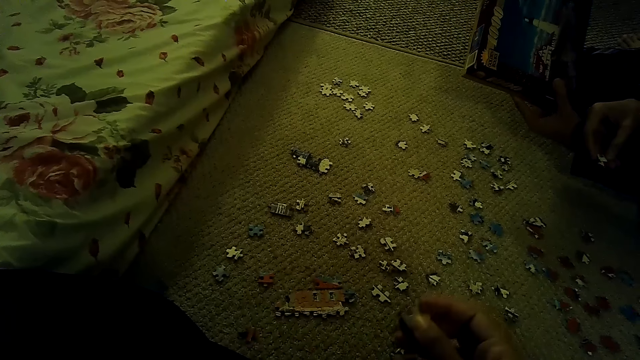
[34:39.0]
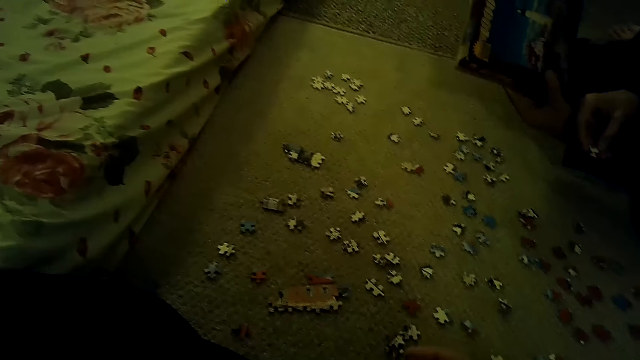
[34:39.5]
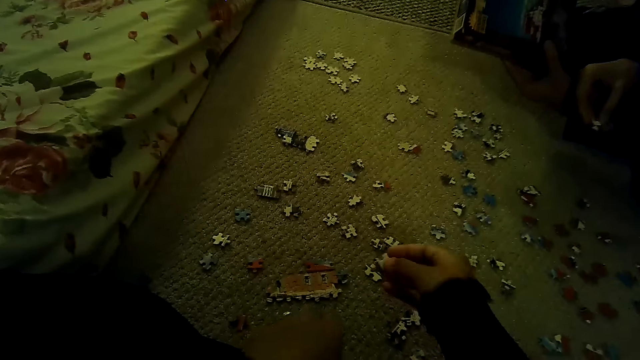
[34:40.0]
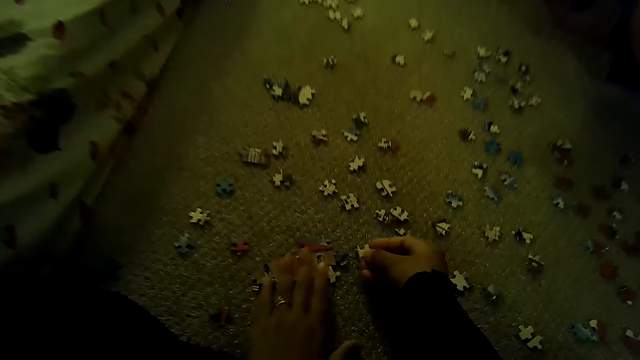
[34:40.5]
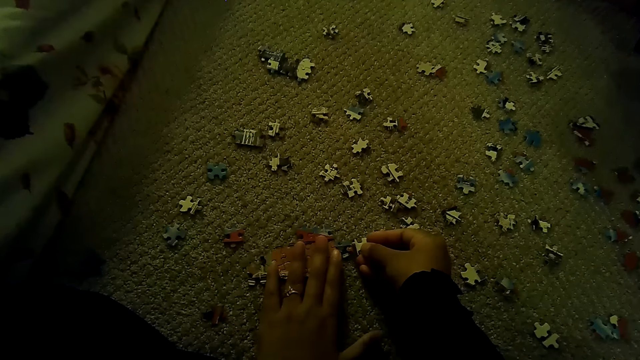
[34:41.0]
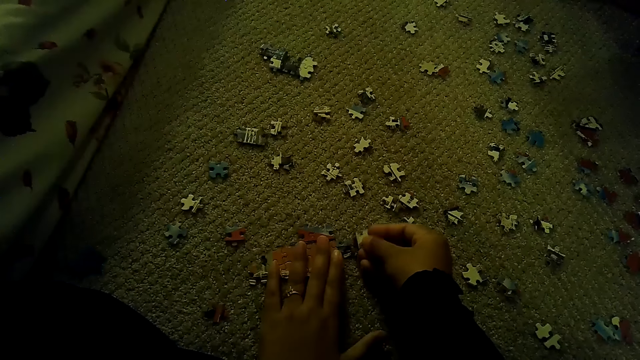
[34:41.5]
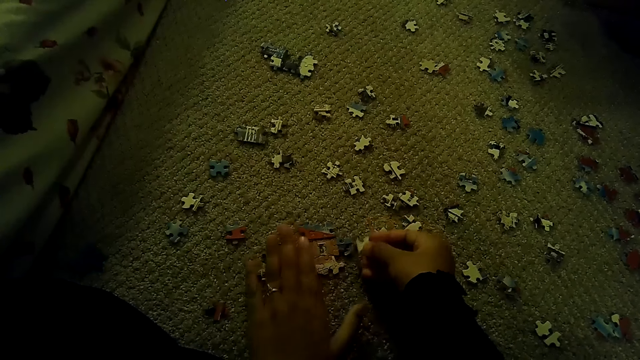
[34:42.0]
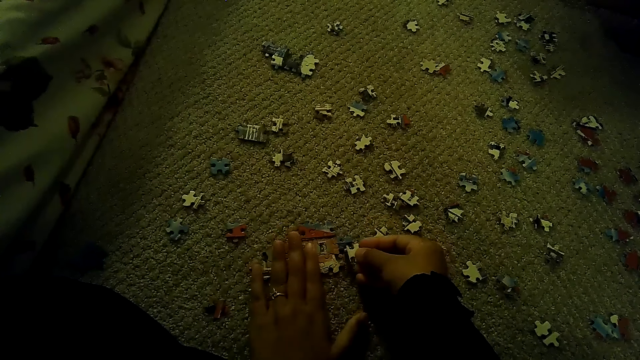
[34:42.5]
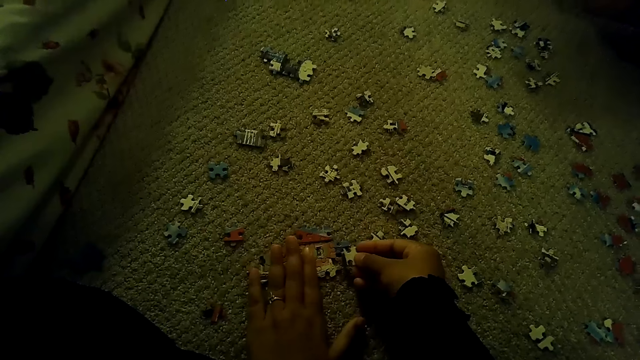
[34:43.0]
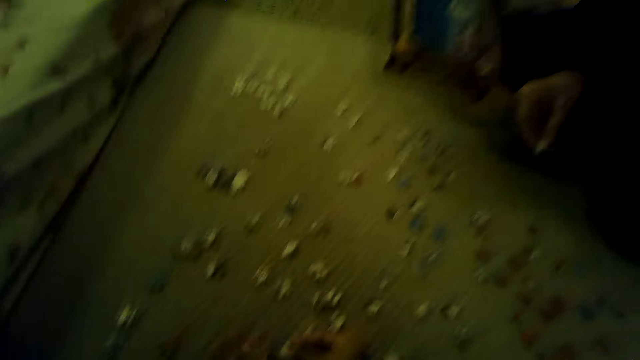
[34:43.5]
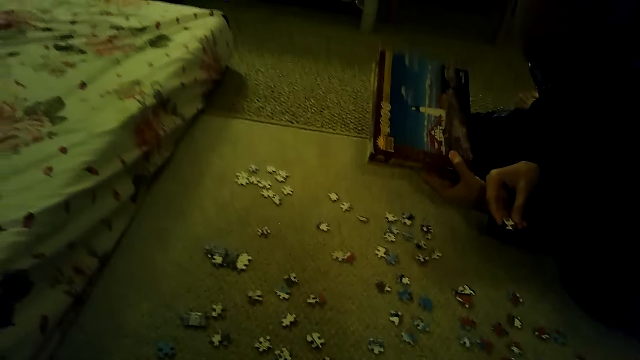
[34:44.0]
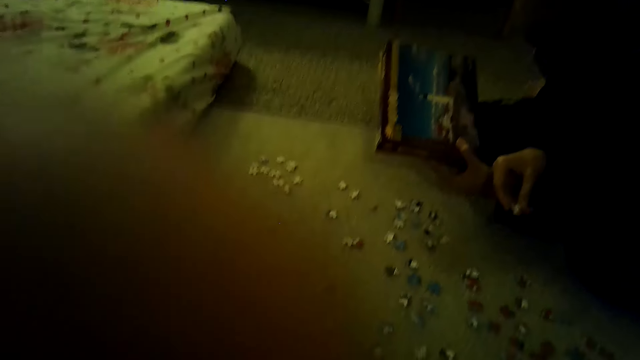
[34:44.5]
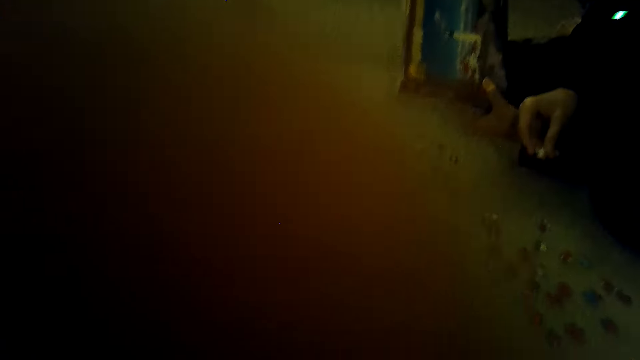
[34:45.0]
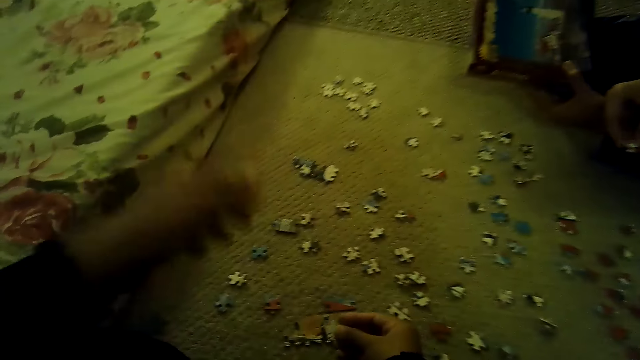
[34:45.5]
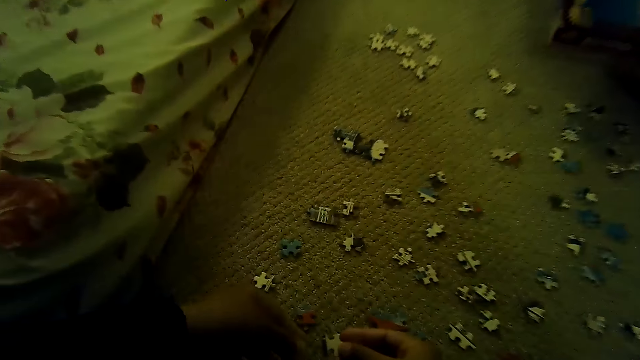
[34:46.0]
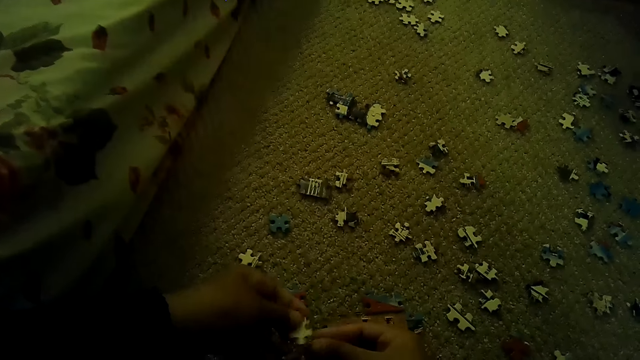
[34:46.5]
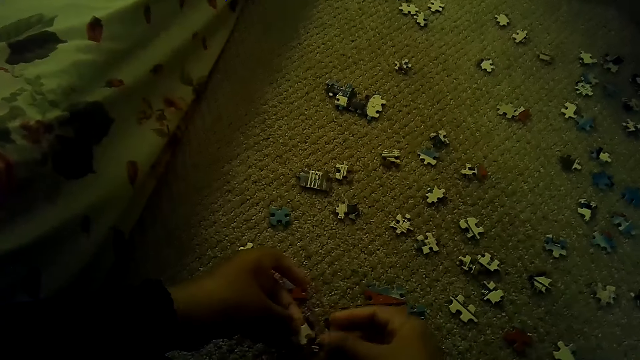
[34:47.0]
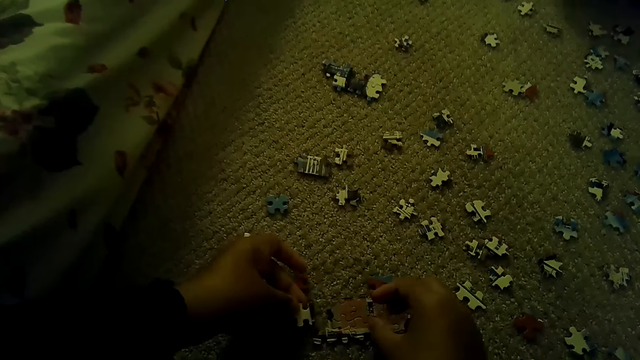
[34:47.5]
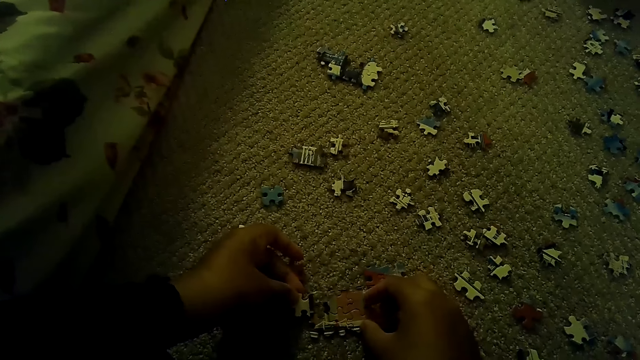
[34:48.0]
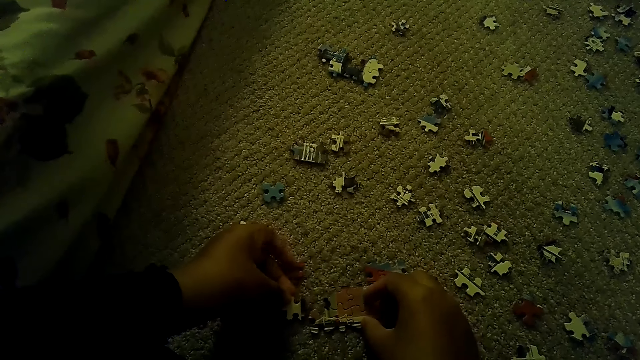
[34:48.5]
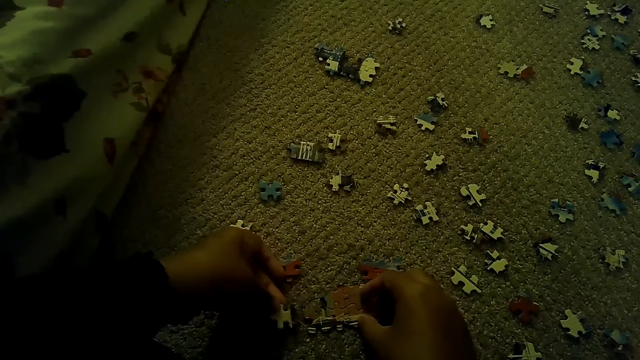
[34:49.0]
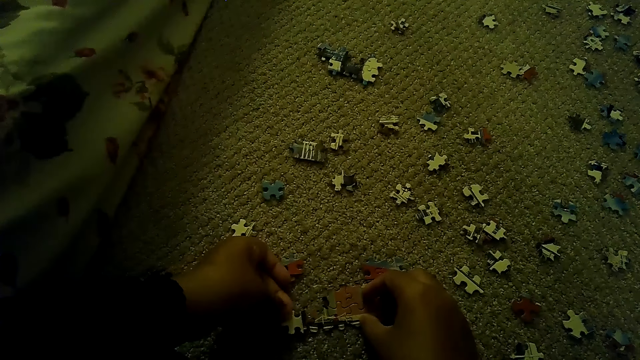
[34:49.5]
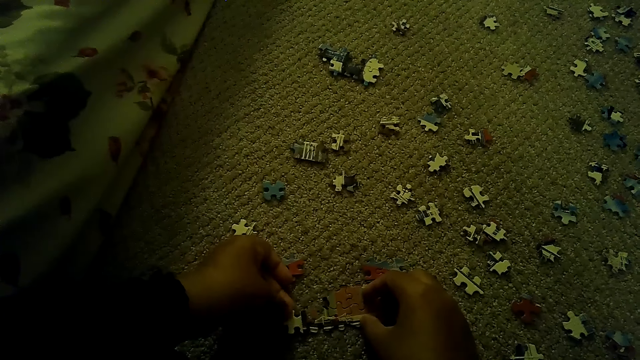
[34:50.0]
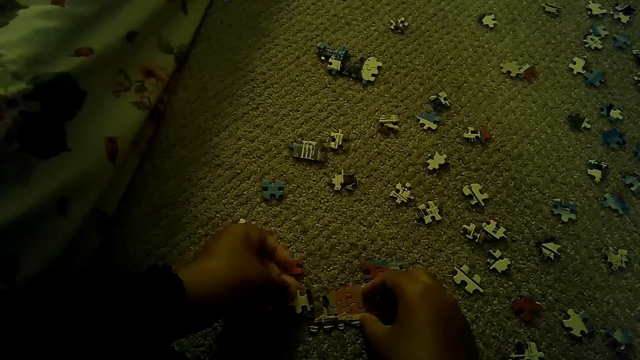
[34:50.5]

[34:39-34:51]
The camera wearer plays the jigsaw puzzle on the floor. They fix a puzzle piece. They lift the left hand.

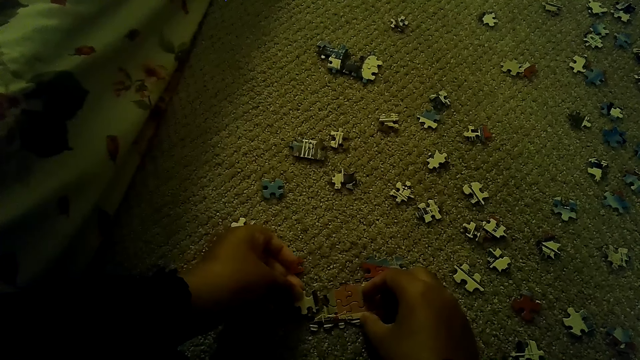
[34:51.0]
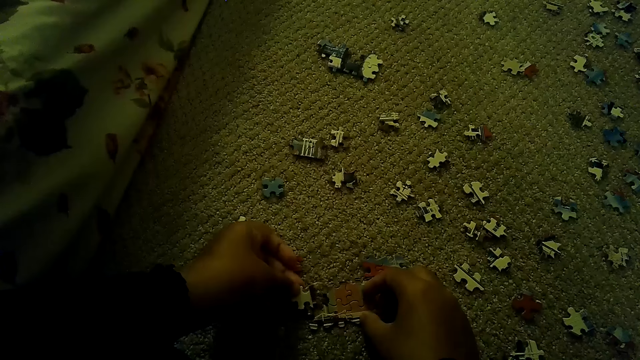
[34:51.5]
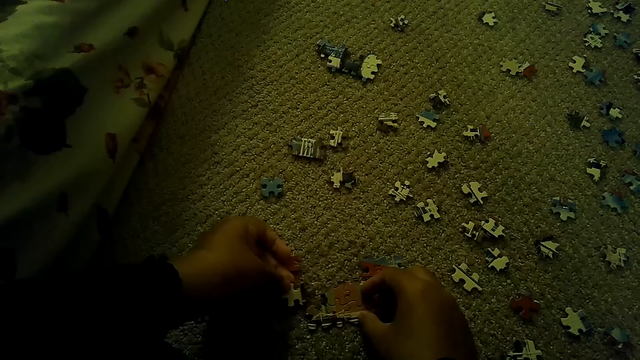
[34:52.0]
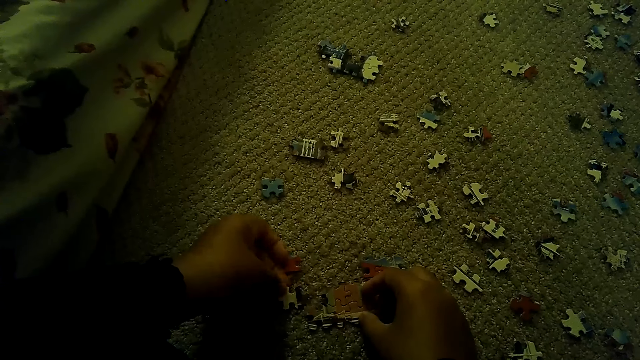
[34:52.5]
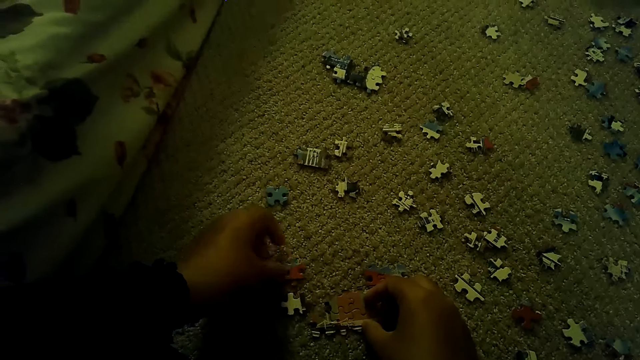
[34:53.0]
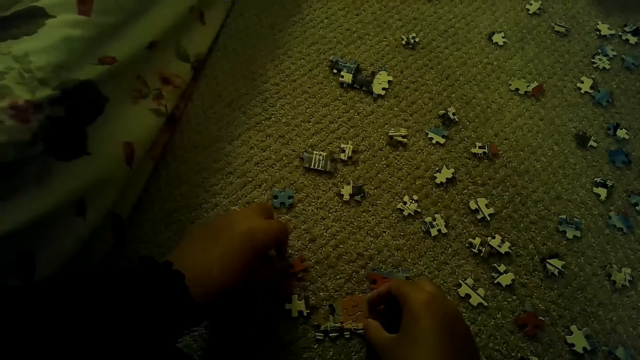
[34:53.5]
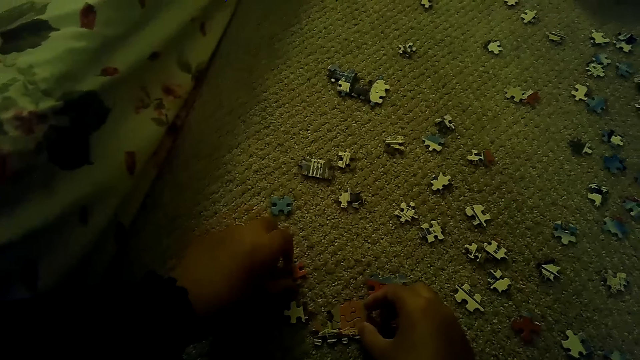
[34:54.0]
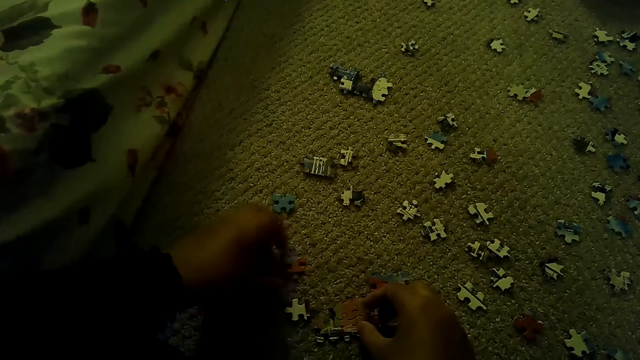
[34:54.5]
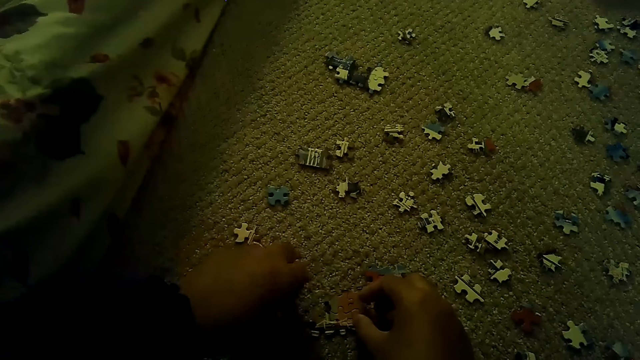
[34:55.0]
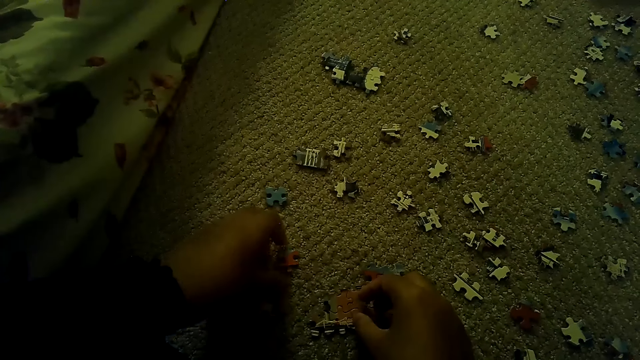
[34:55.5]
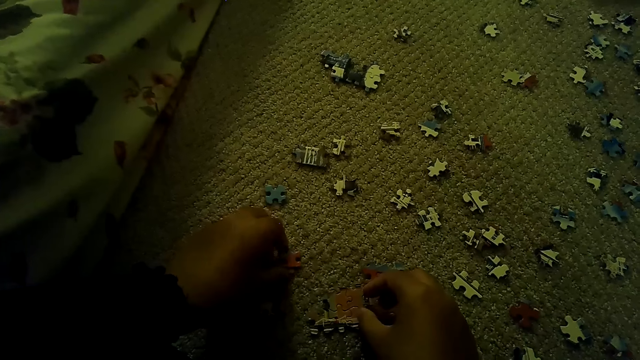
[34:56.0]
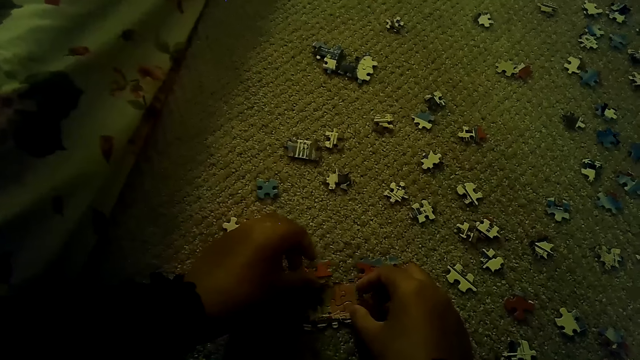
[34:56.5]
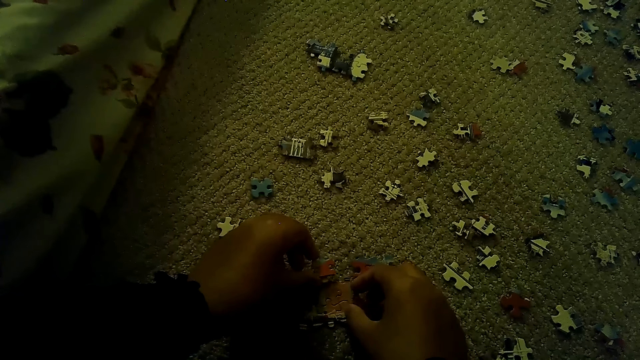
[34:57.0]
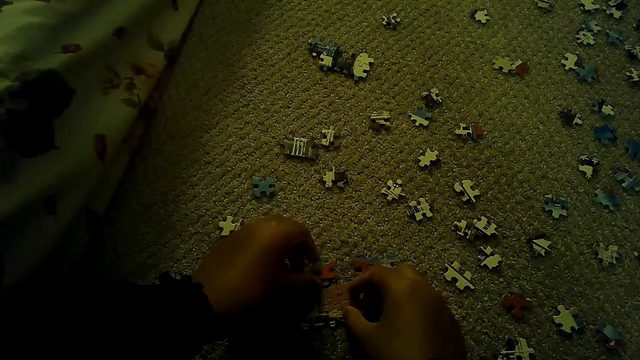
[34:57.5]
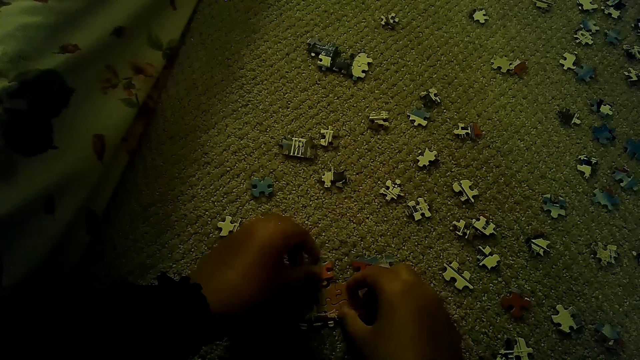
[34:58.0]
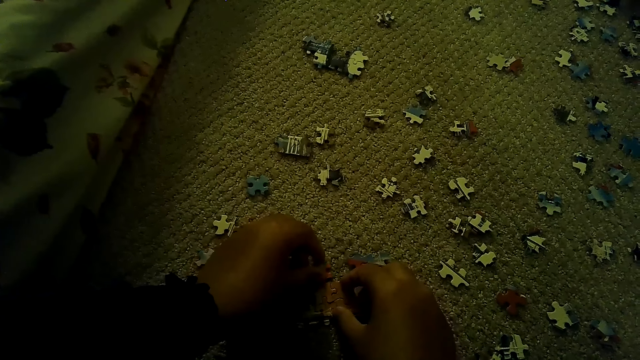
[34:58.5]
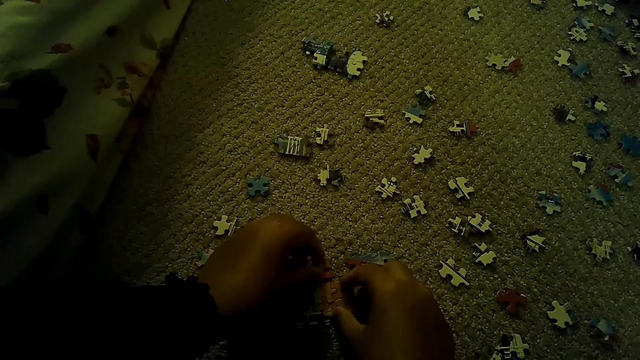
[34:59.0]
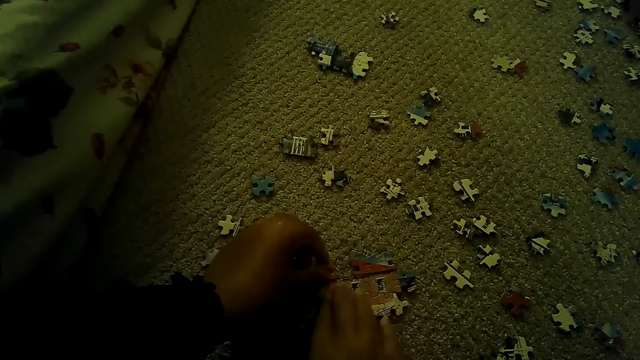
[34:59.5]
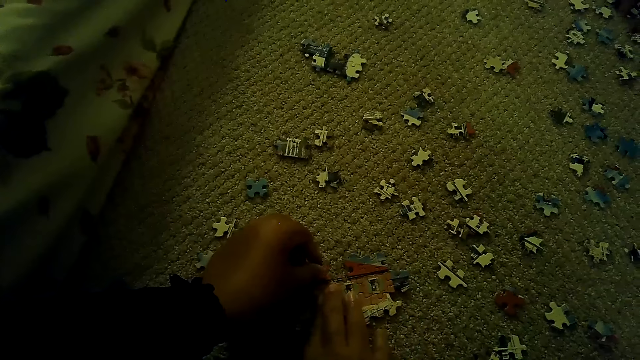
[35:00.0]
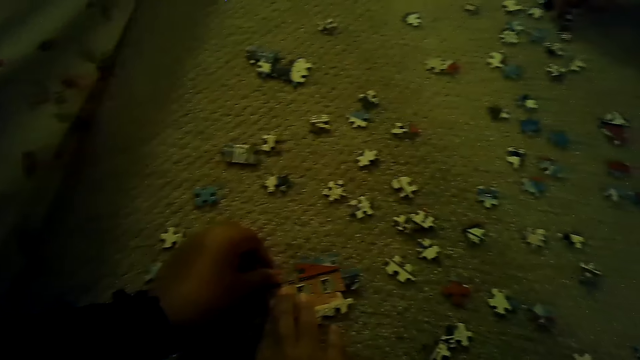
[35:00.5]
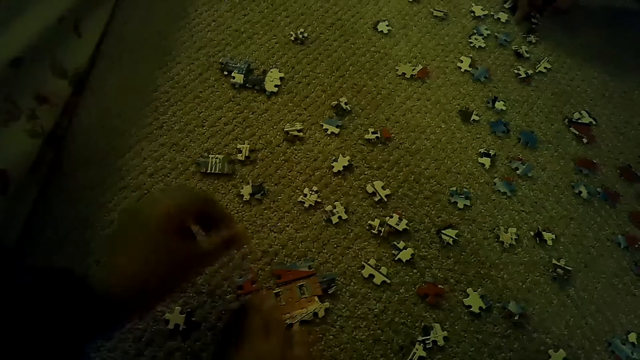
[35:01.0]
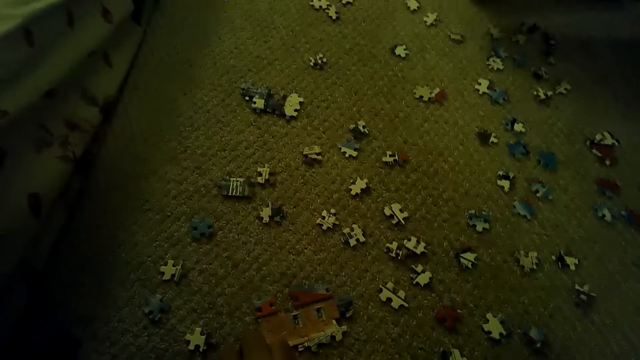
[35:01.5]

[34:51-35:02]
The camera wearer fixes a puzzle piece.
